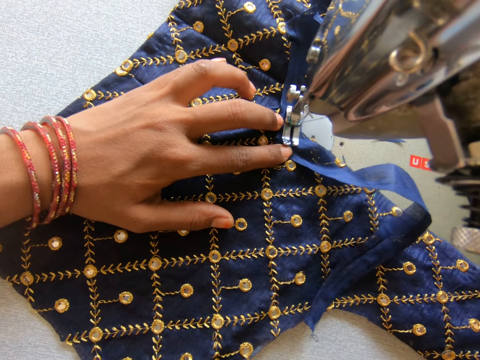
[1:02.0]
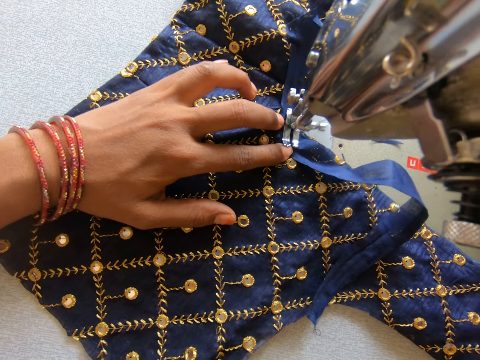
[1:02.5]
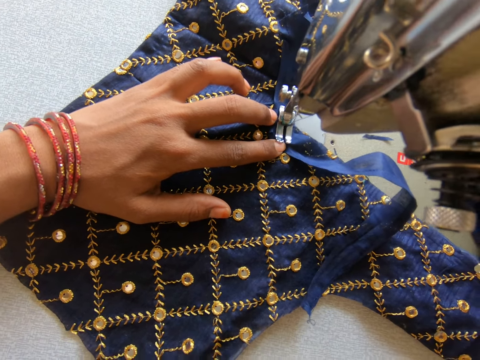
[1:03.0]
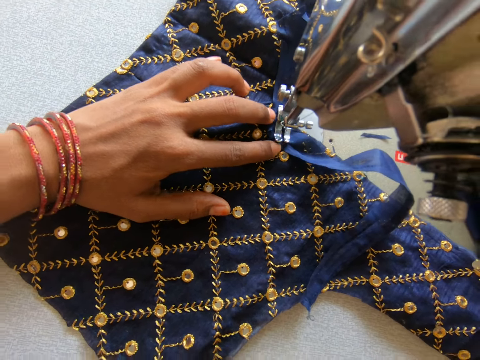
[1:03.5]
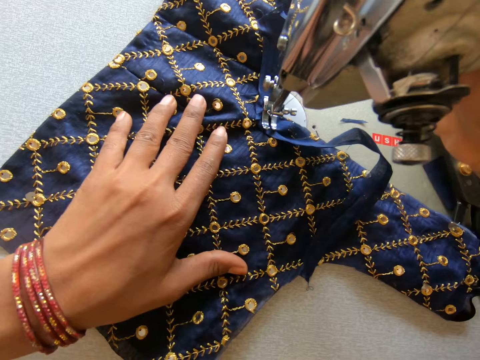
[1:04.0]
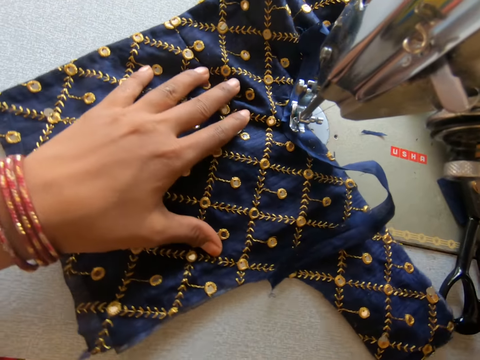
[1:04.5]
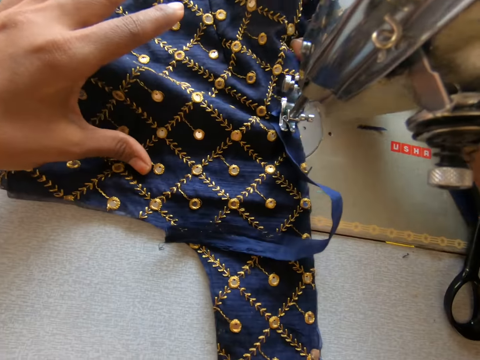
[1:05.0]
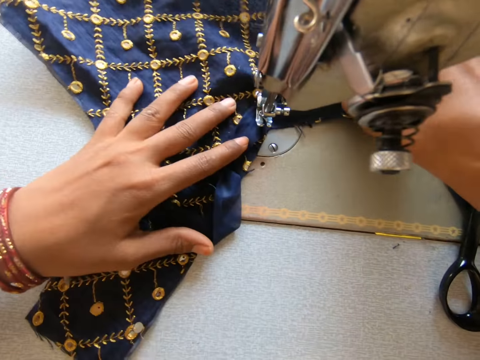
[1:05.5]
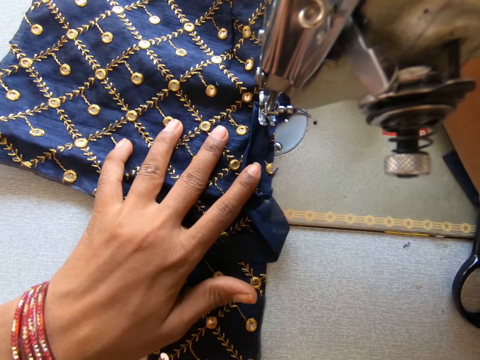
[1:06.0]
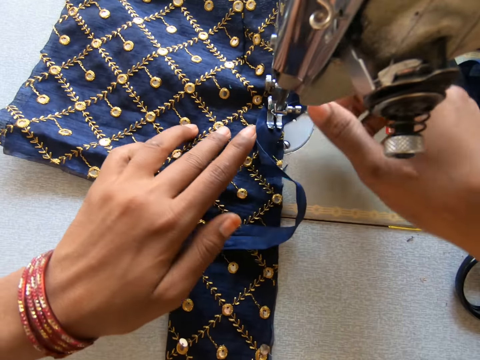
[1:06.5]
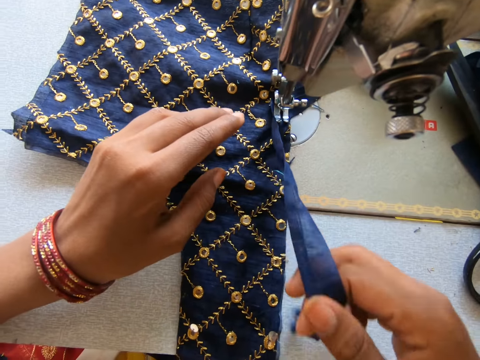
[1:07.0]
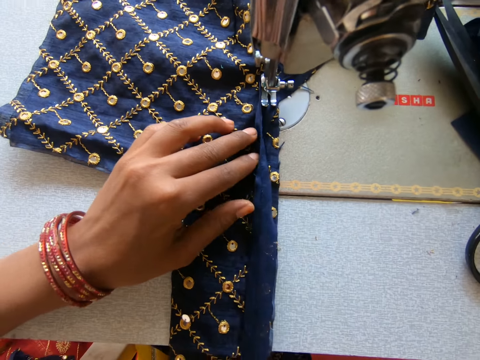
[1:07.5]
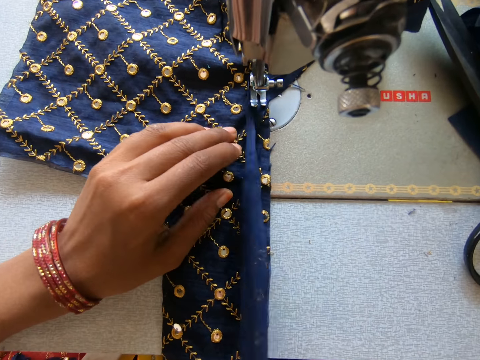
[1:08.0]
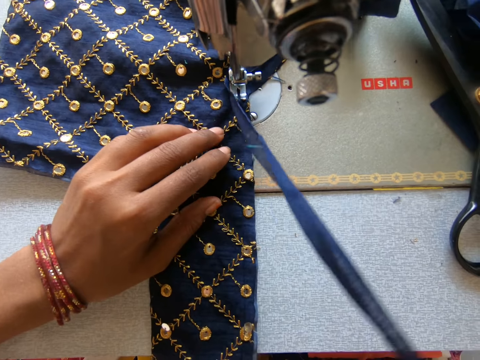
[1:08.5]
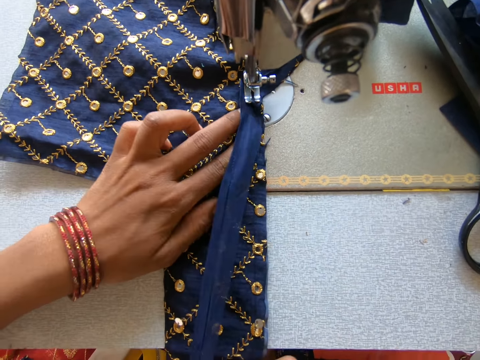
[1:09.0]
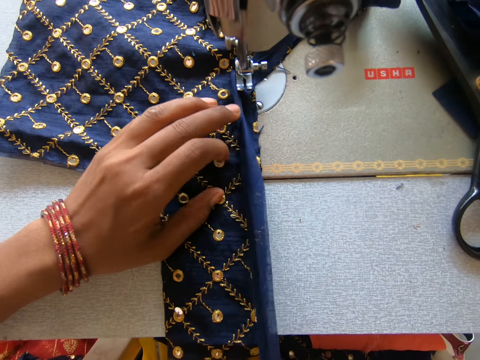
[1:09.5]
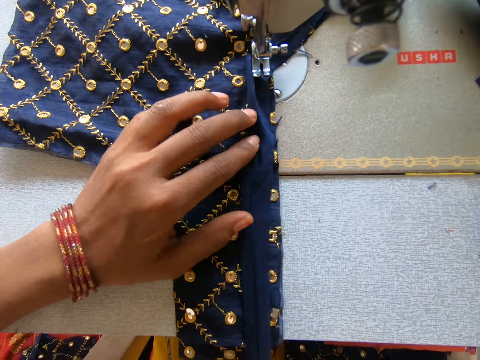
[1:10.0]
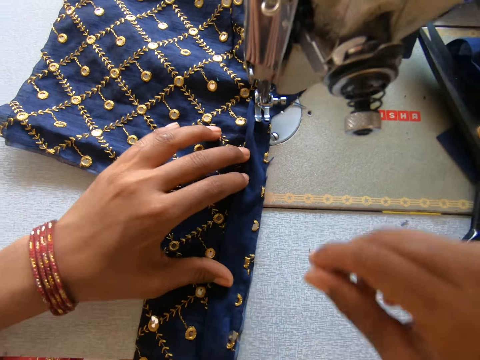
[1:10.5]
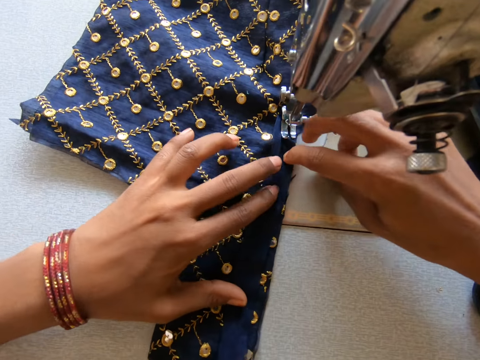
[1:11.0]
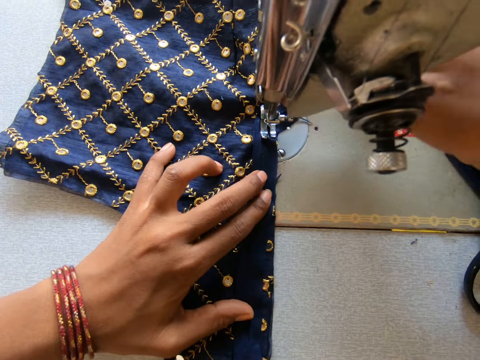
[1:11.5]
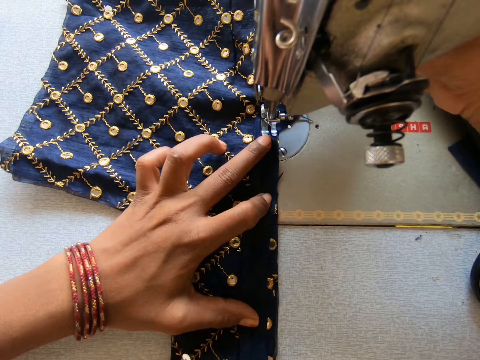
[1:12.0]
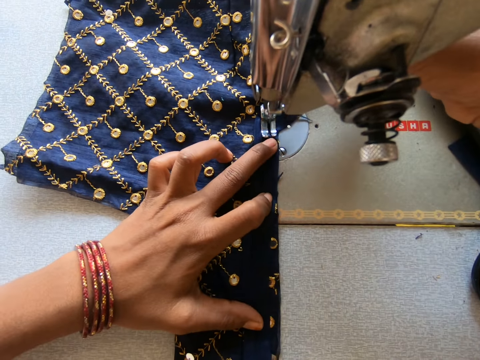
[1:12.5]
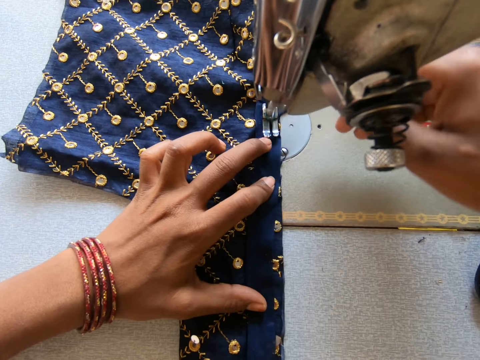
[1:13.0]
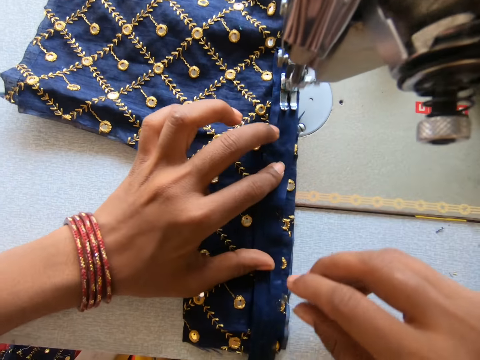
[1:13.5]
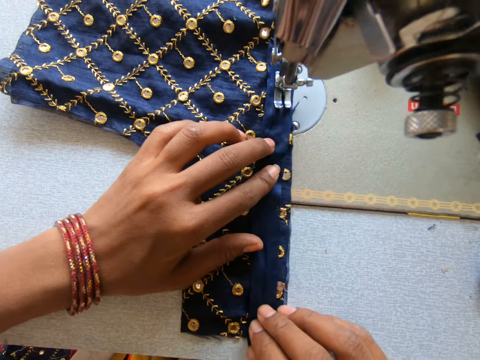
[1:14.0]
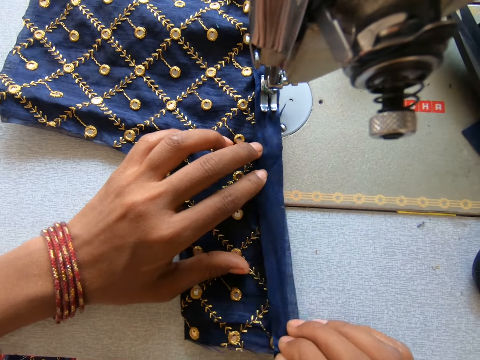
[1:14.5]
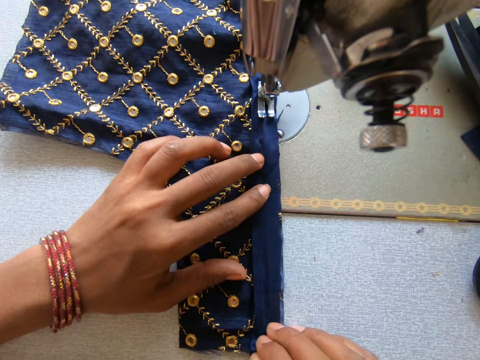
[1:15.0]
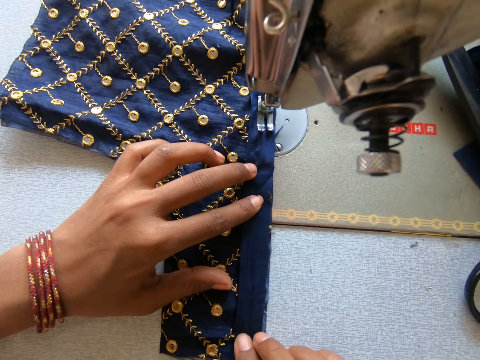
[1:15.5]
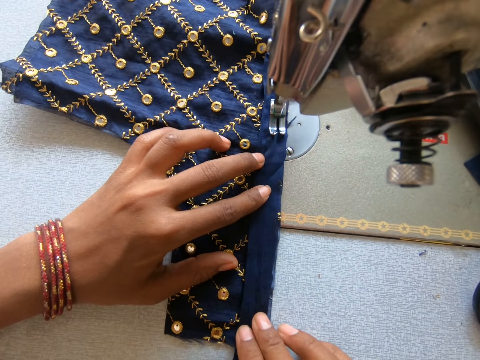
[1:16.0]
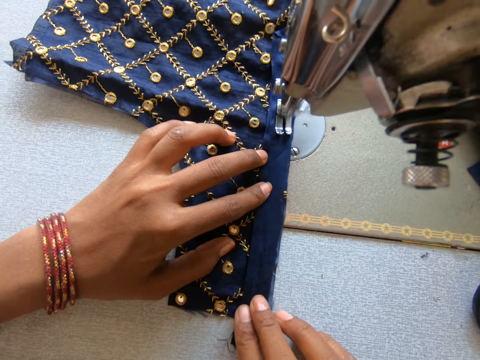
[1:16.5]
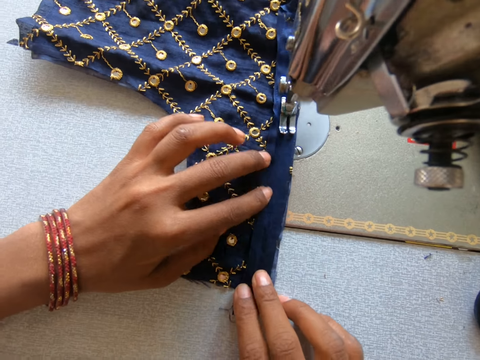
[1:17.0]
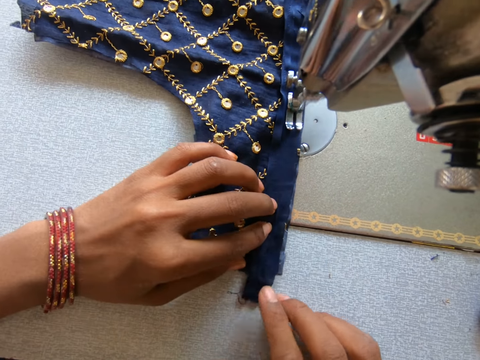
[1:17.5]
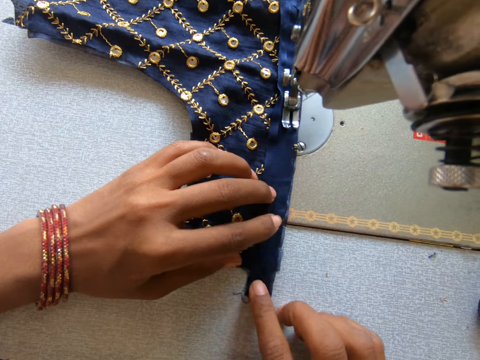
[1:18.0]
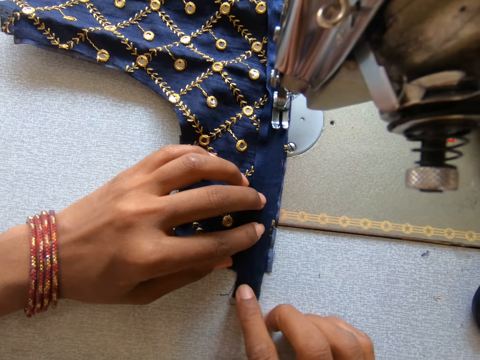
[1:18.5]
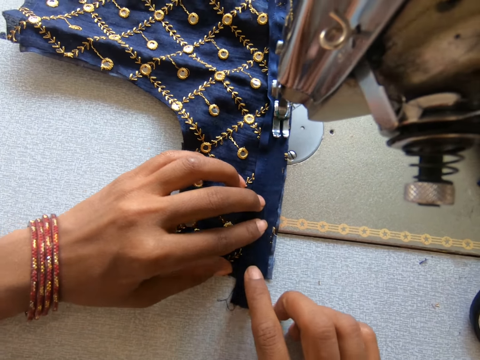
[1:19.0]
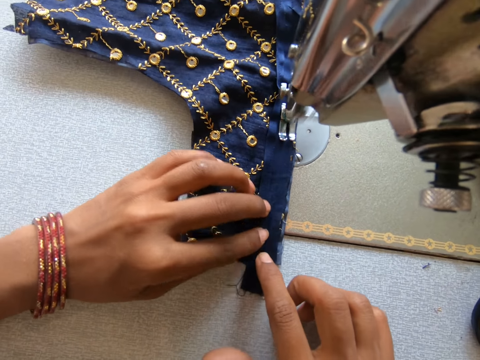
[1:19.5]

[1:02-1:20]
The camera wearer pulls the presser bar lifter upwards. They adjust a cloth. They turn the cloth. They pull the presser bar lifter downwards. They straighten the cloth. They pull the presser bar lifter downwards. They knit the cloth. They sew the cloth. They straighten the cloth. They sew the cloth.

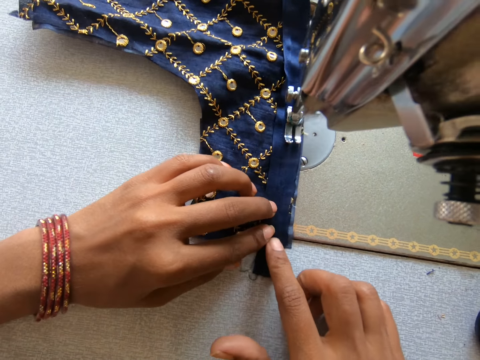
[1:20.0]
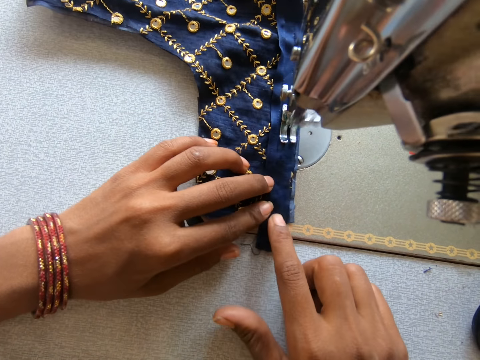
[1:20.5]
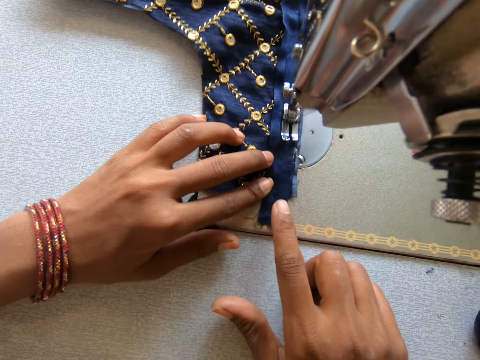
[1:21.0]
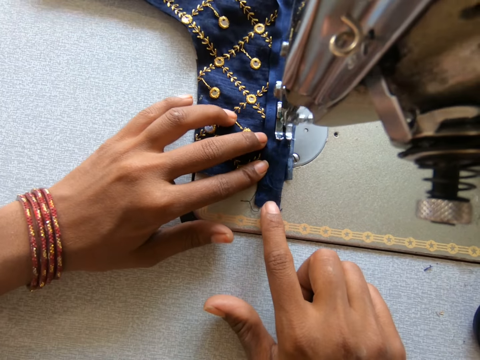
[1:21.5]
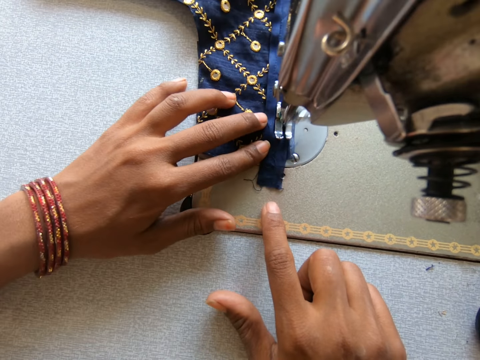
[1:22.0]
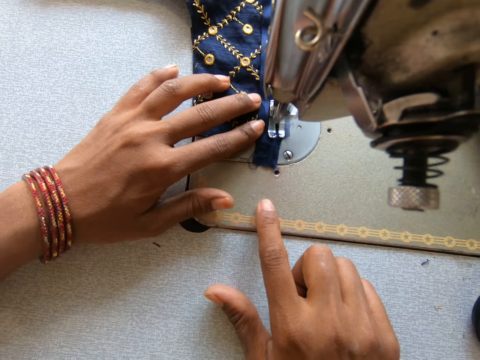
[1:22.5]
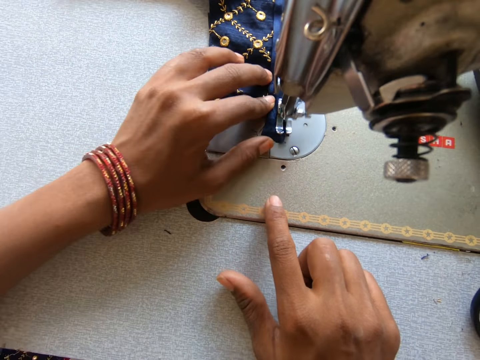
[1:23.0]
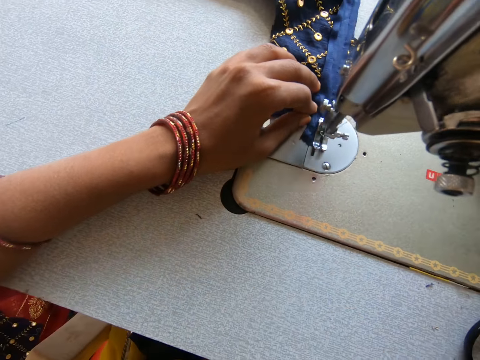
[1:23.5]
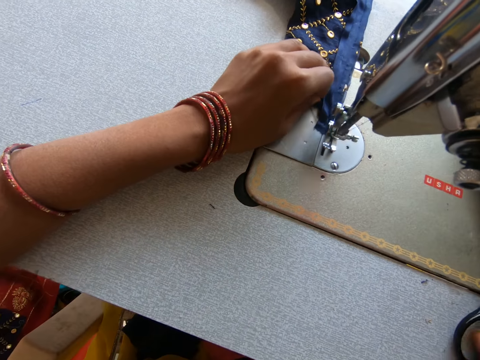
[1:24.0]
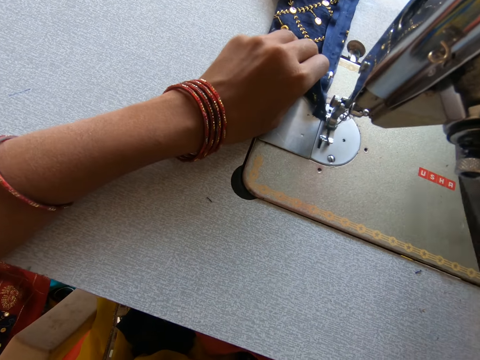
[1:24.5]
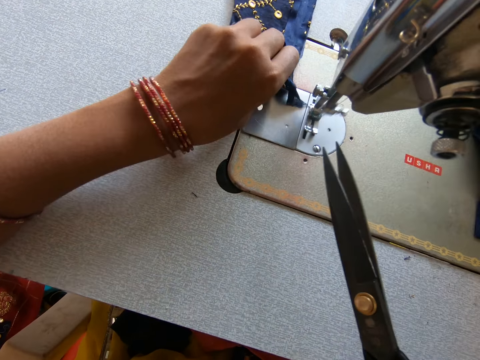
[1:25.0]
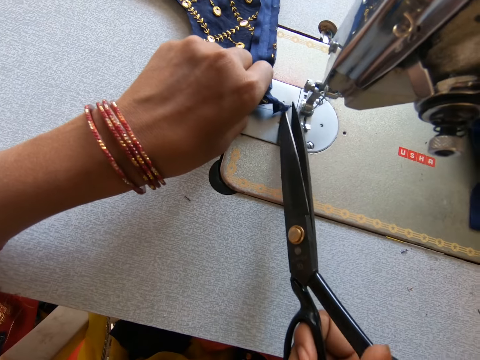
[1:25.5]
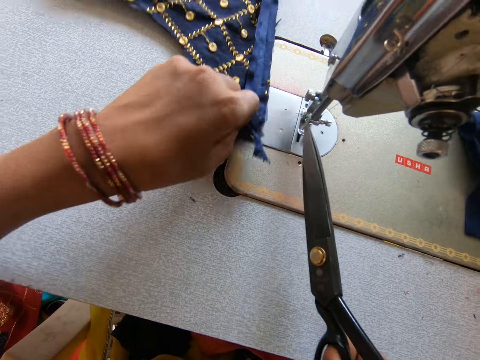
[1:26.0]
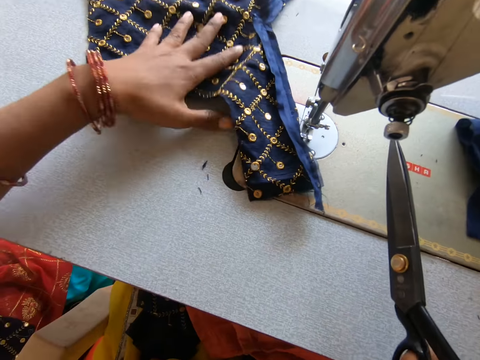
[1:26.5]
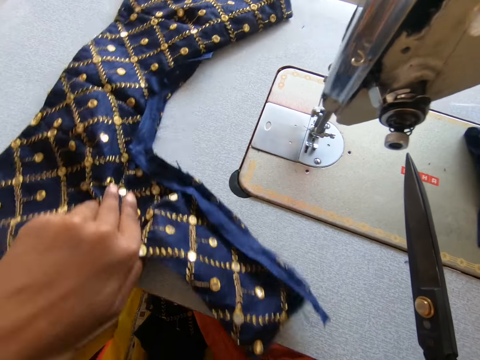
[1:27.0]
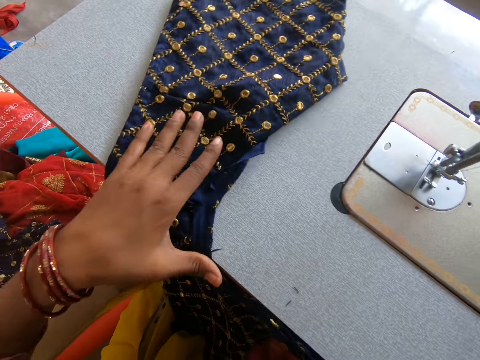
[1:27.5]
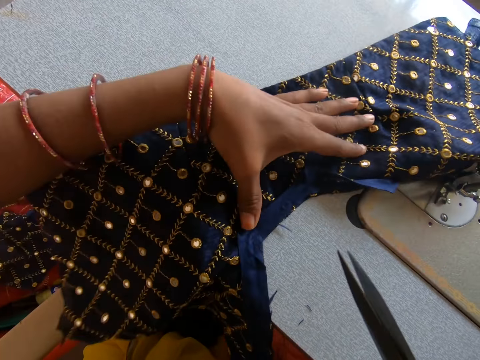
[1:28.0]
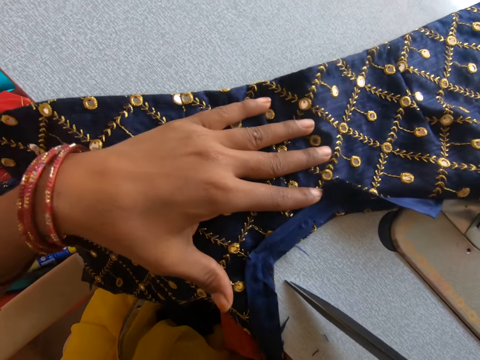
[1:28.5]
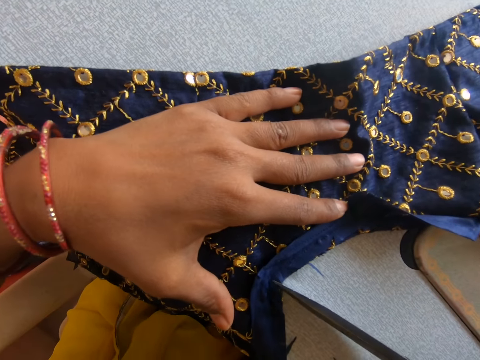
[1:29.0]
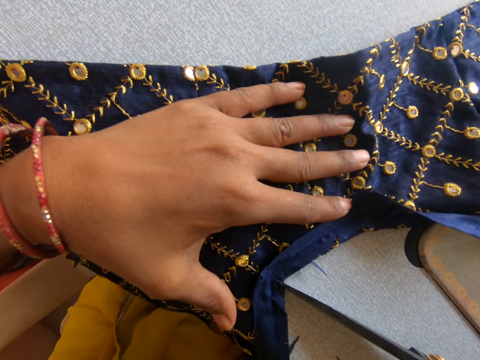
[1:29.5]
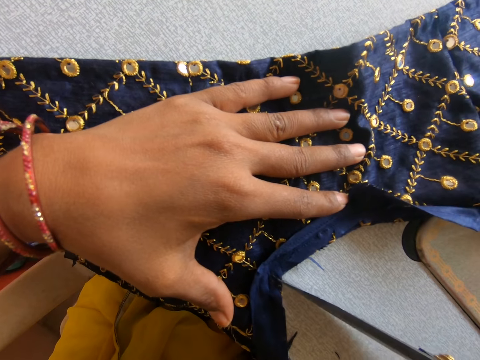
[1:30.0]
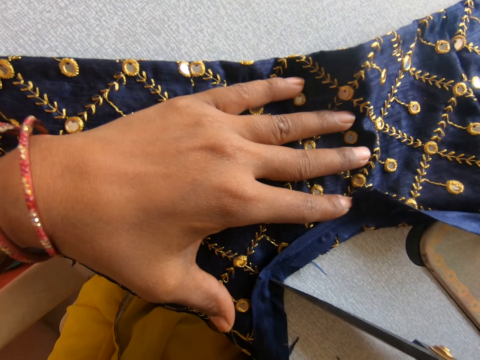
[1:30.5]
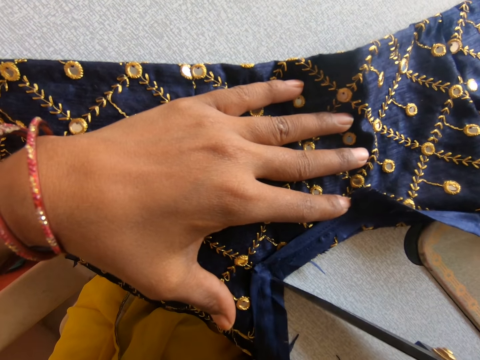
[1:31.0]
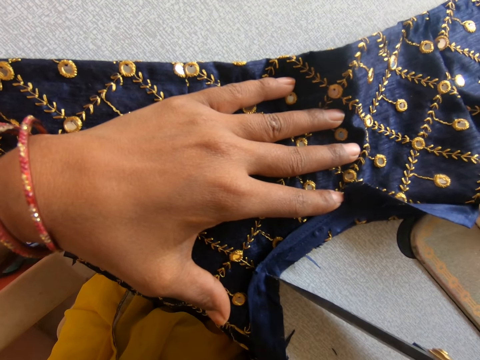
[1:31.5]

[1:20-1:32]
The camera wearer holds a pair of scissors. They cut the thread with the scissors. They pull the cloth. They cut the cloth slightly with the scissors.
